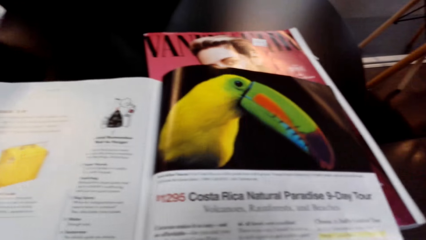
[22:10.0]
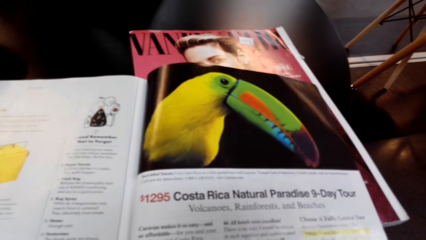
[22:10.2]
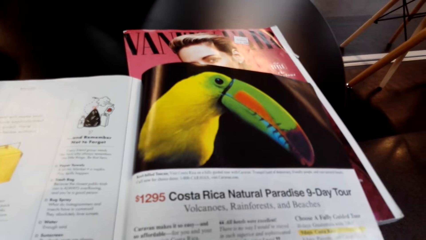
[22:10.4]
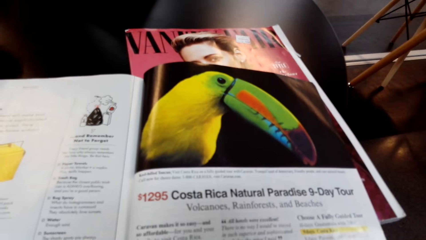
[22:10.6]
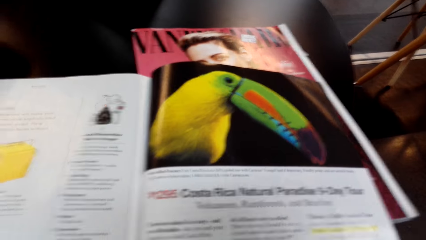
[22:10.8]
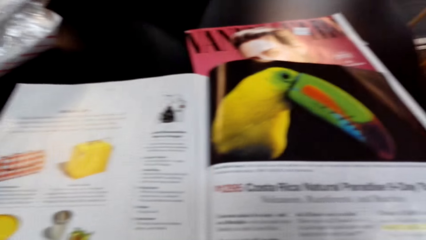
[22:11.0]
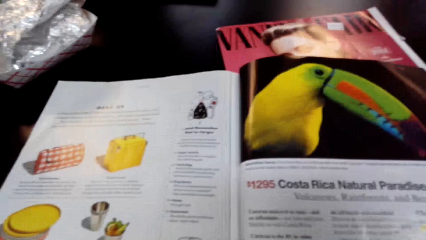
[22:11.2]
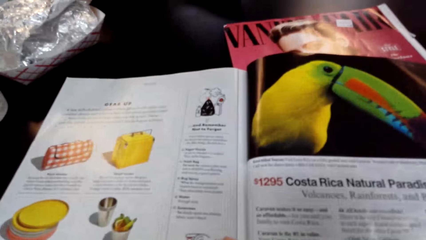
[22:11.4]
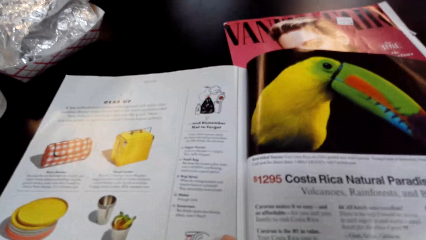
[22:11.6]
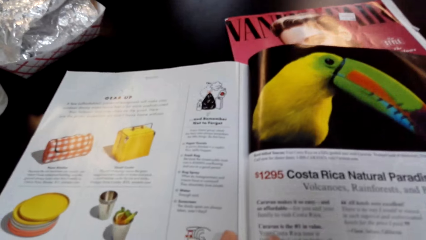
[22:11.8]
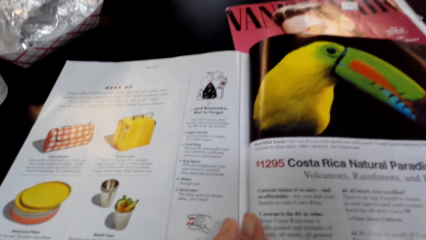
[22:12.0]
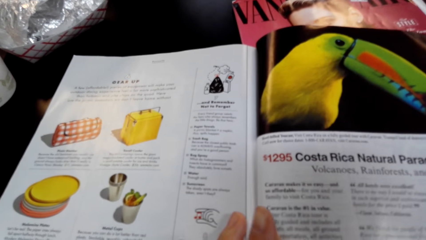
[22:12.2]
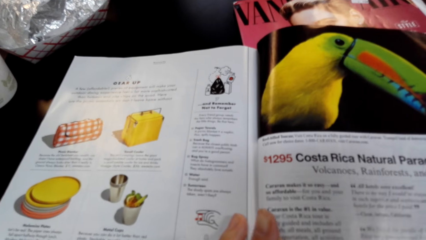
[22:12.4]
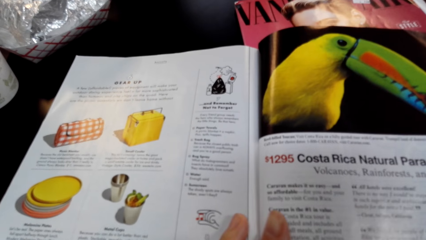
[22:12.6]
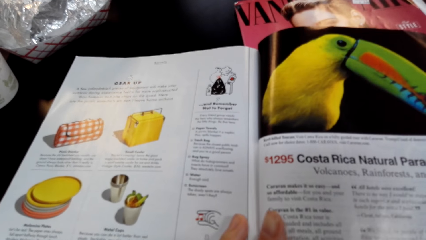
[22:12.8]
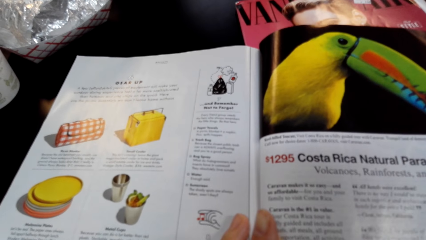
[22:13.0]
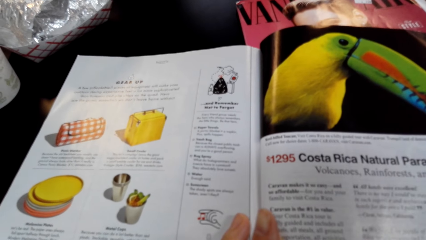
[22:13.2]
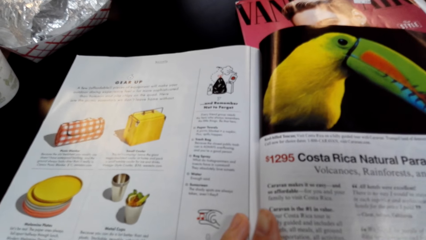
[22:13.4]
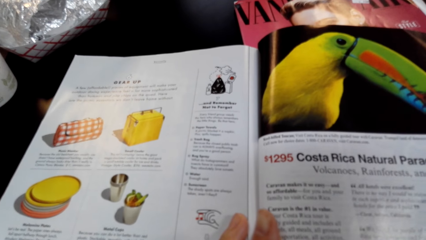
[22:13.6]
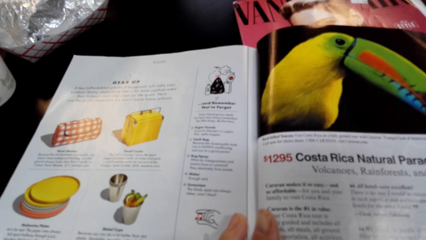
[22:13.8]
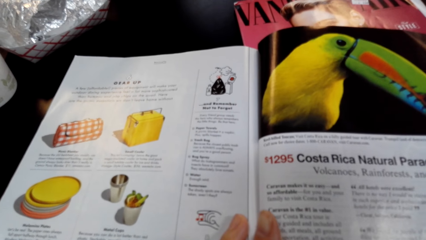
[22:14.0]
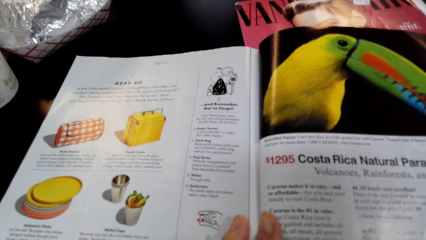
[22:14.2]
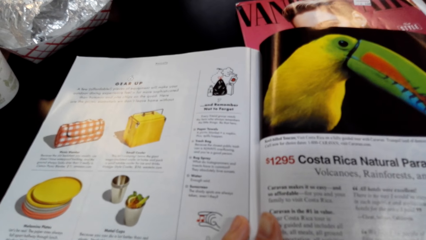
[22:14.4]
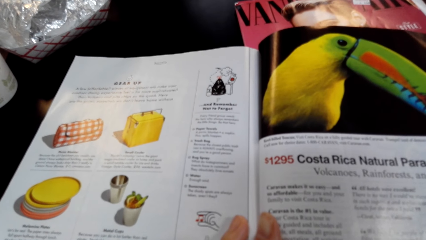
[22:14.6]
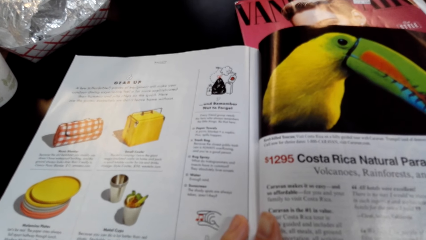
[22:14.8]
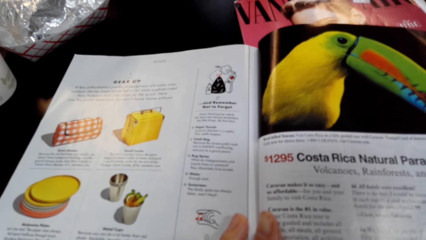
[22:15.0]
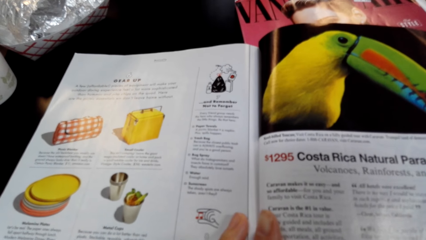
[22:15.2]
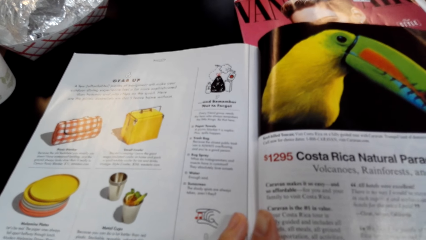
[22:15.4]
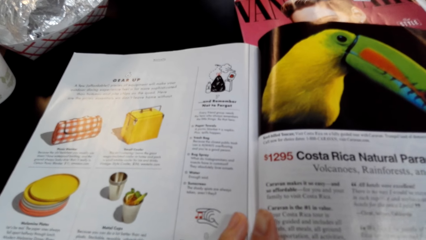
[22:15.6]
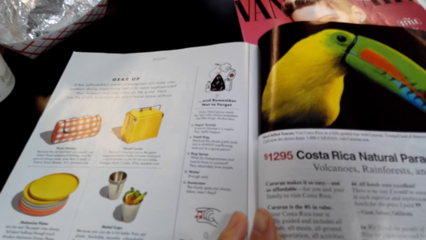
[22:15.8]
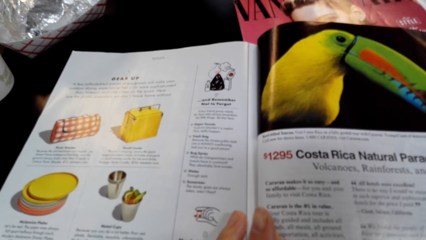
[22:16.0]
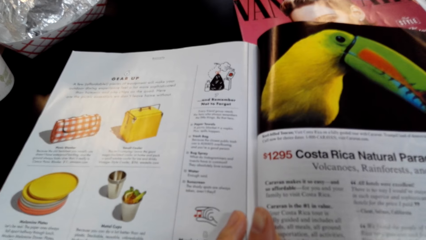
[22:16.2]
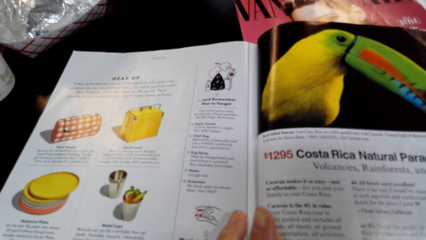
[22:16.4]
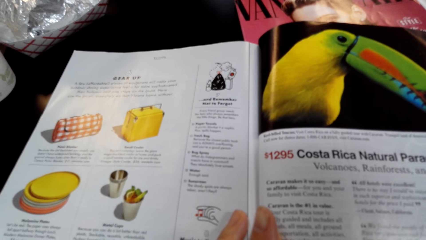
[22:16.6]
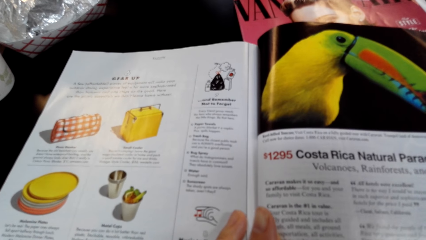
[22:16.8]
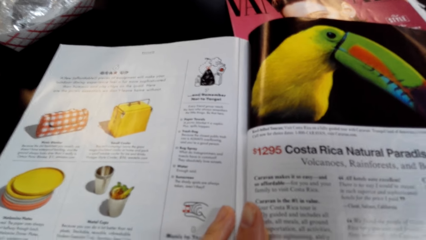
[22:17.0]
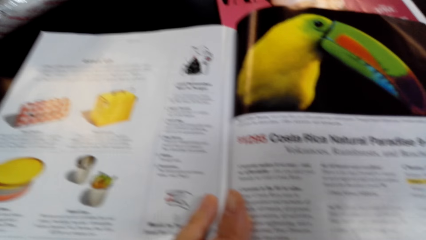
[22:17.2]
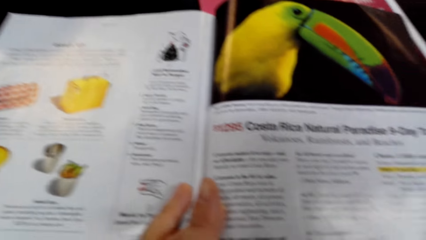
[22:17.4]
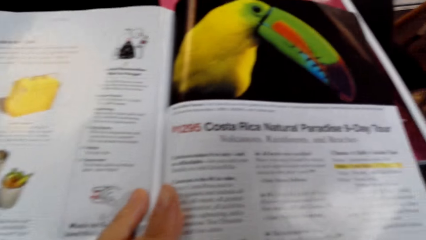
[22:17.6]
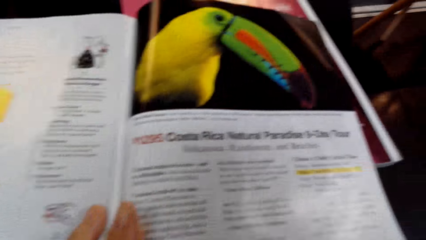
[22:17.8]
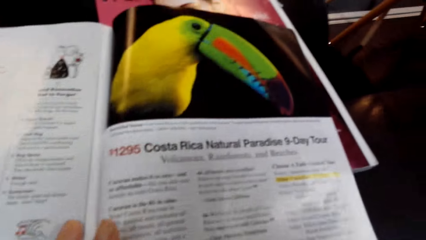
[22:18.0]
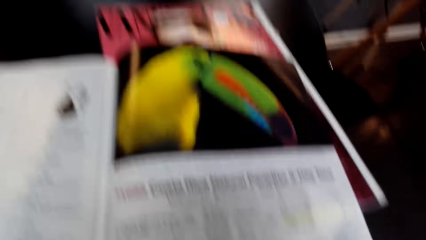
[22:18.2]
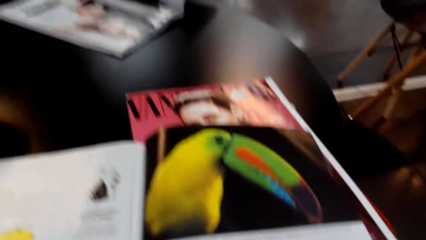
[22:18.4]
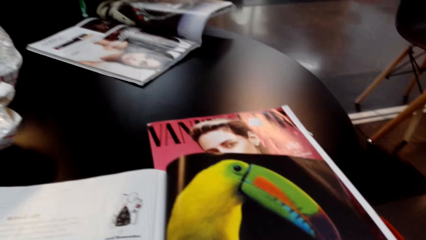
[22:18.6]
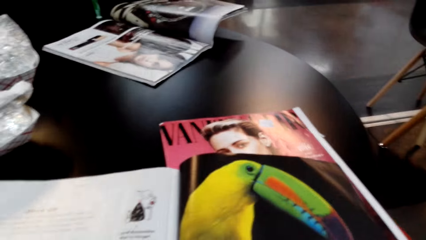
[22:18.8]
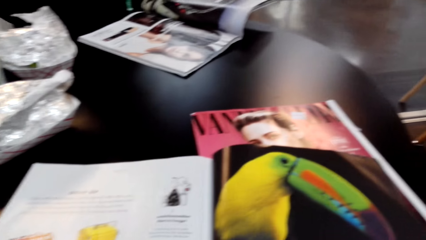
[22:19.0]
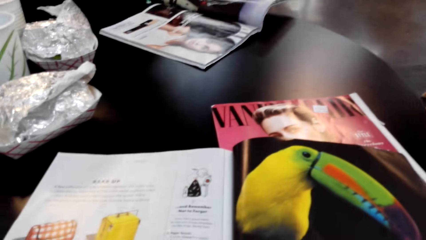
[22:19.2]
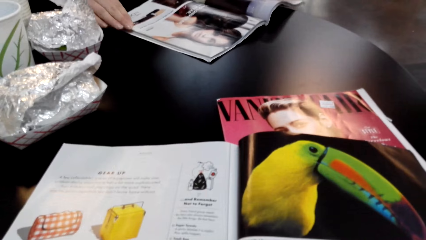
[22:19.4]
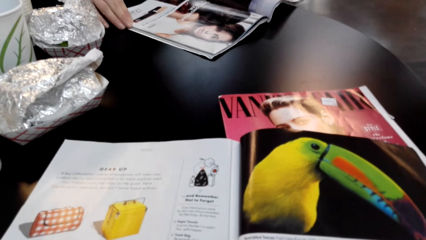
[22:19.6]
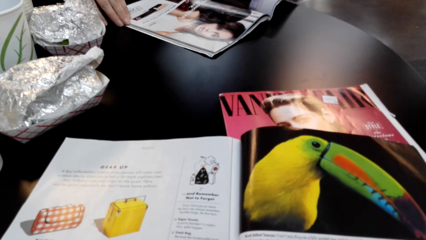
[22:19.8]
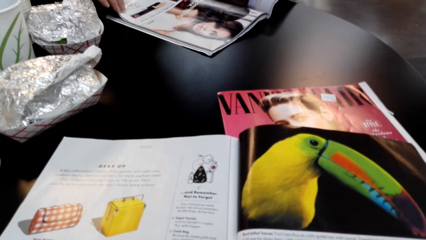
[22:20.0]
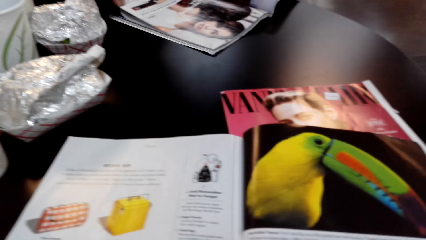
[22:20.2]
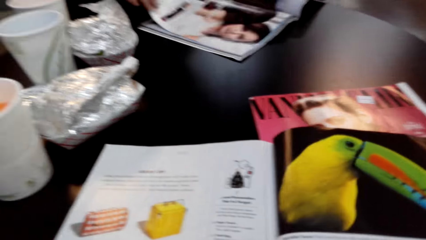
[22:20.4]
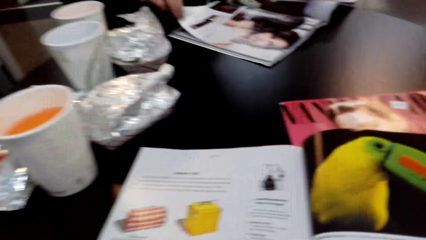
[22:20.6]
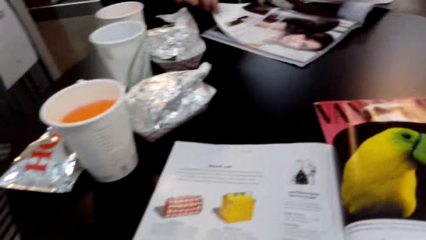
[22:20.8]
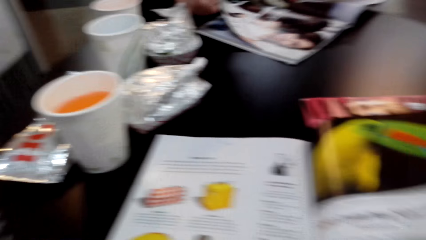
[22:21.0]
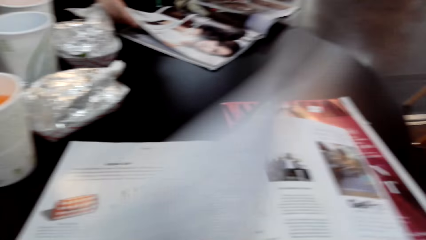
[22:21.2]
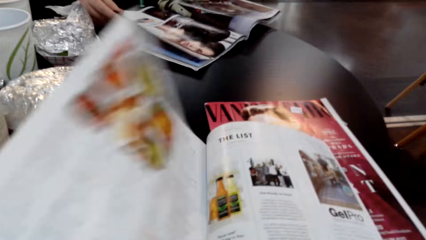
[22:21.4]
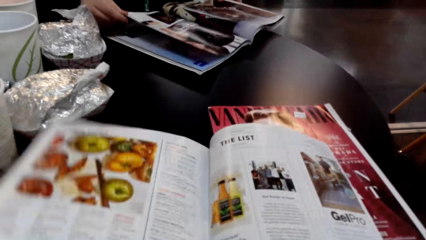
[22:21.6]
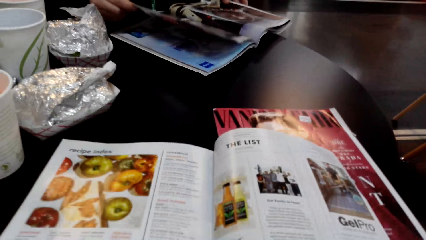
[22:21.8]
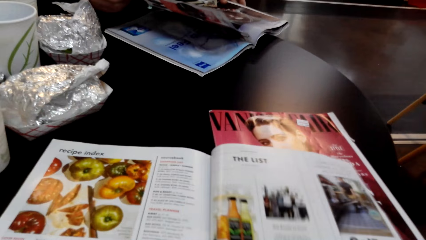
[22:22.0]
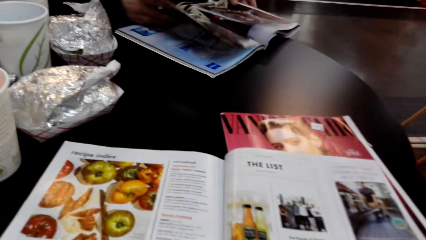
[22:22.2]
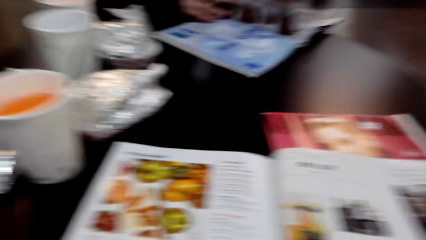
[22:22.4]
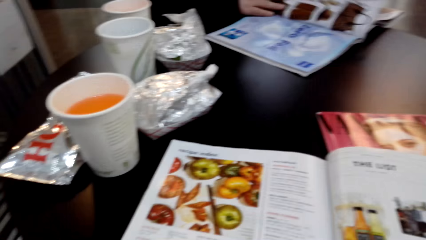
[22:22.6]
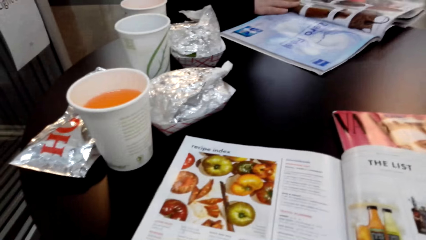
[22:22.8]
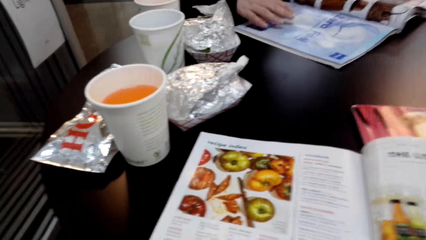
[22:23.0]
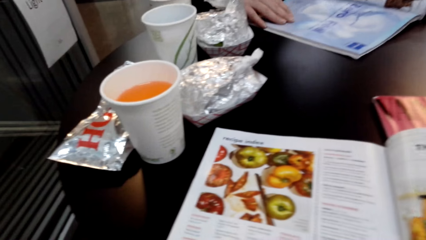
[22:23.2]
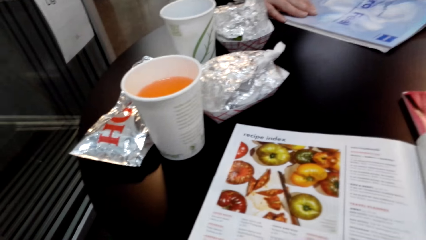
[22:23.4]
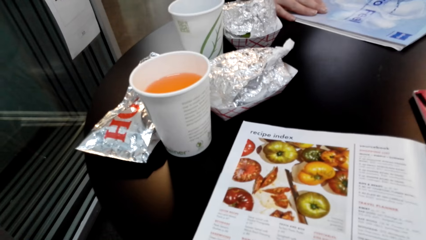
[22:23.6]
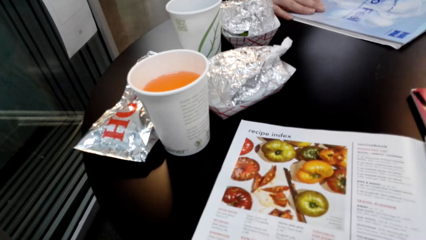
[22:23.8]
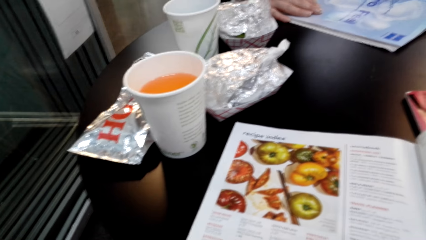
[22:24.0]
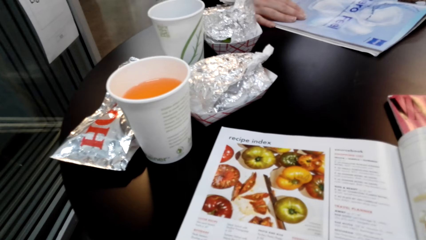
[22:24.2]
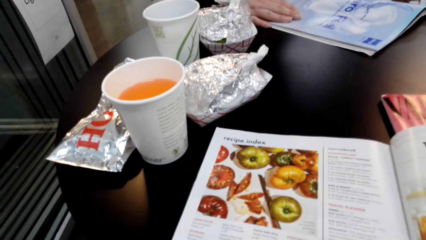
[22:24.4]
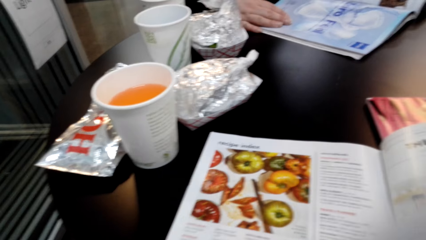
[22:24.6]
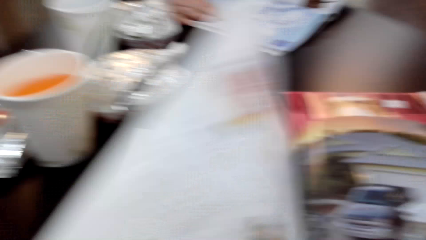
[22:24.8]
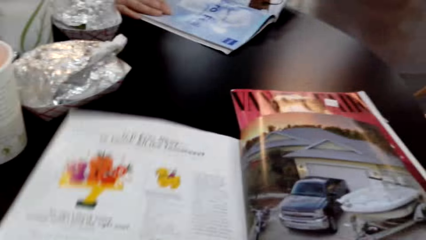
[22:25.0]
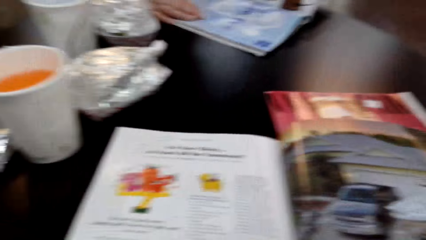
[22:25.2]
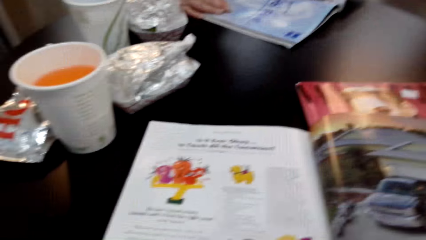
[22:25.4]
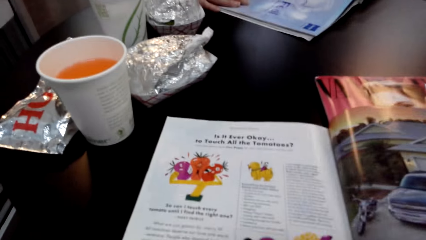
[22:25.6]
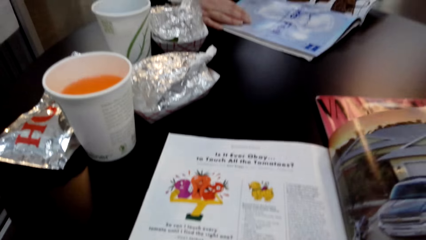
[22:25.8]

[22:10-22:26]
The camera wearer looks at the magazine. They flip a page of the magazine. They look at the displayed items in the magazine. They flip a page of the magazine.
